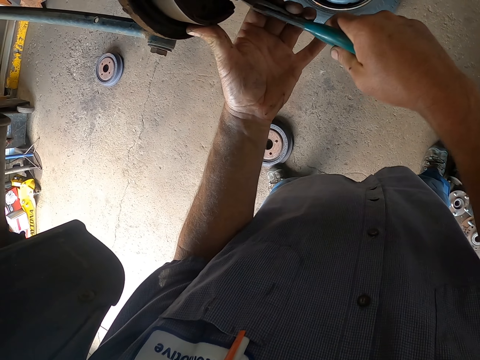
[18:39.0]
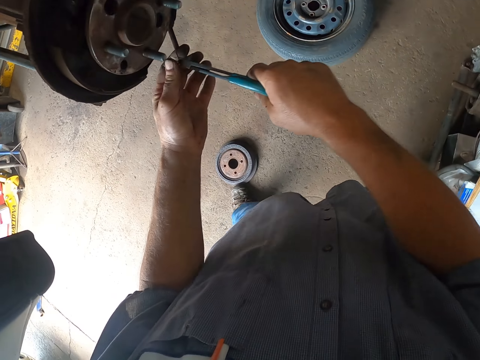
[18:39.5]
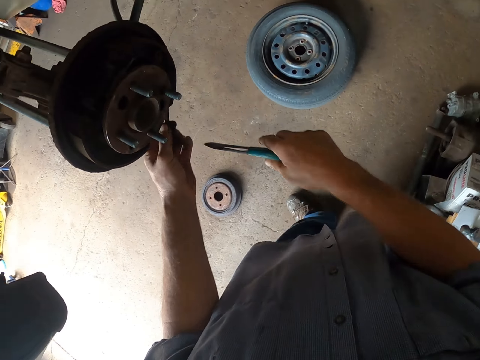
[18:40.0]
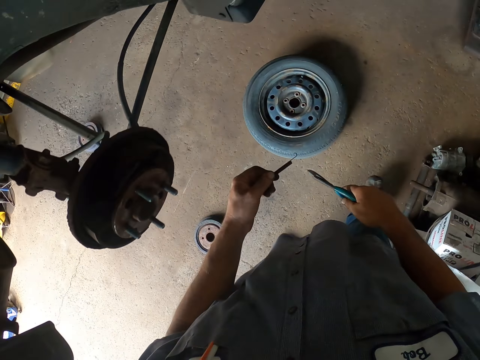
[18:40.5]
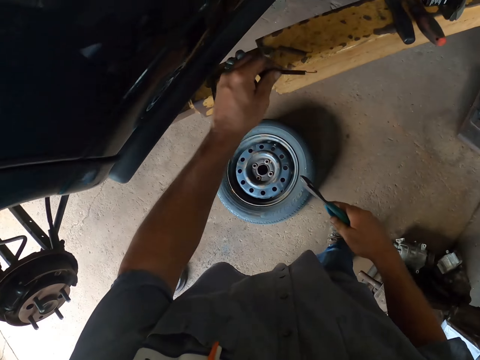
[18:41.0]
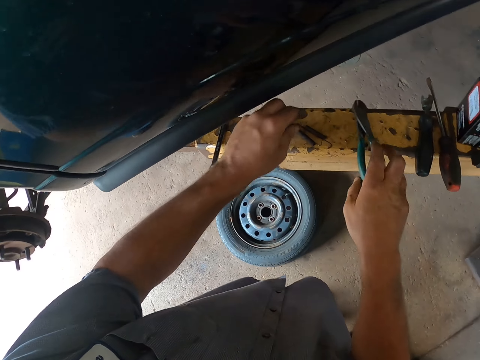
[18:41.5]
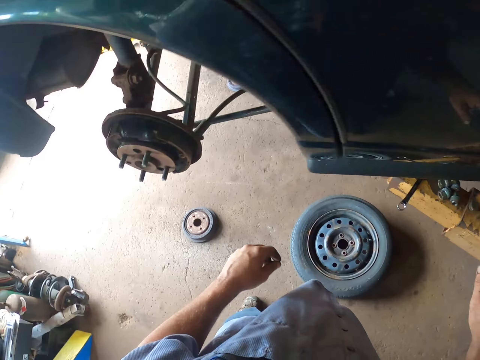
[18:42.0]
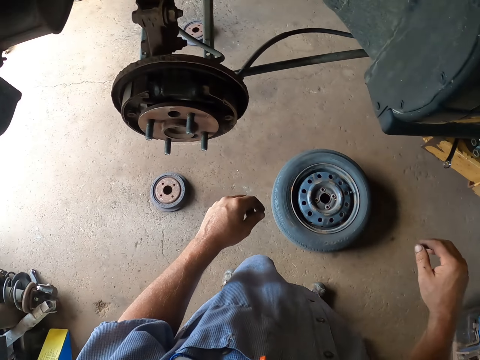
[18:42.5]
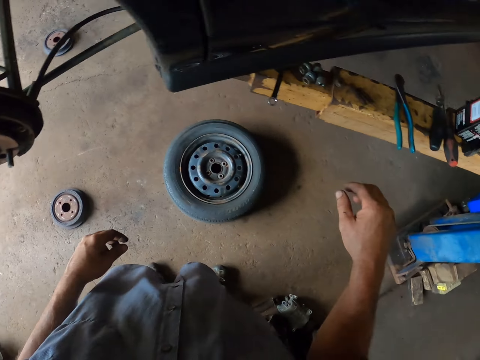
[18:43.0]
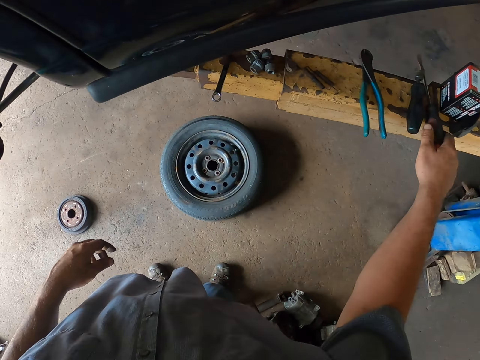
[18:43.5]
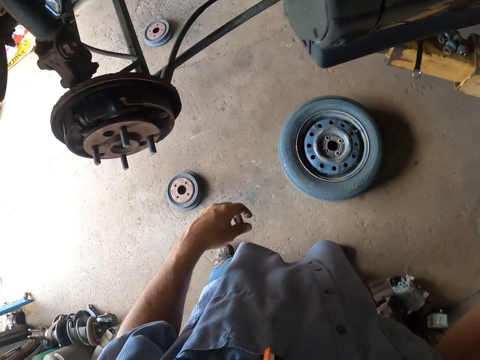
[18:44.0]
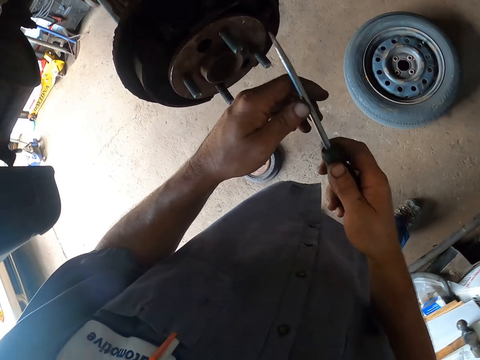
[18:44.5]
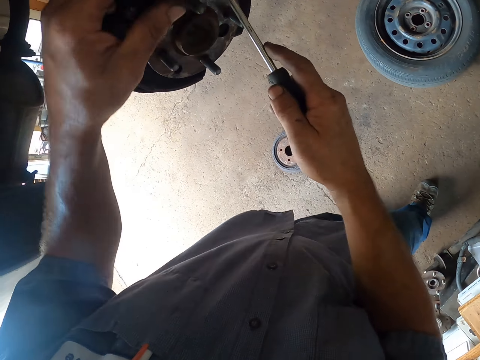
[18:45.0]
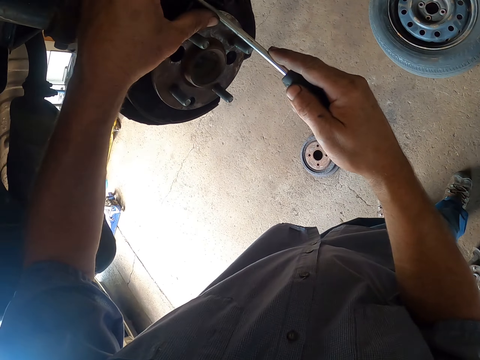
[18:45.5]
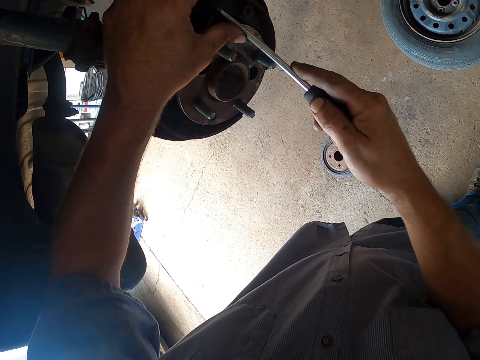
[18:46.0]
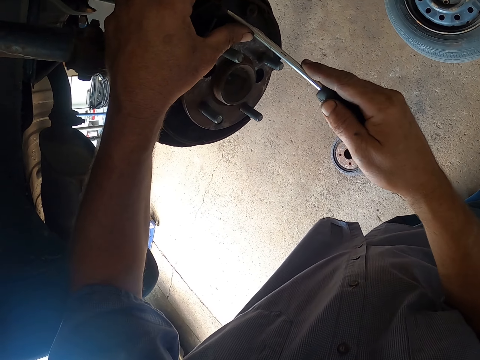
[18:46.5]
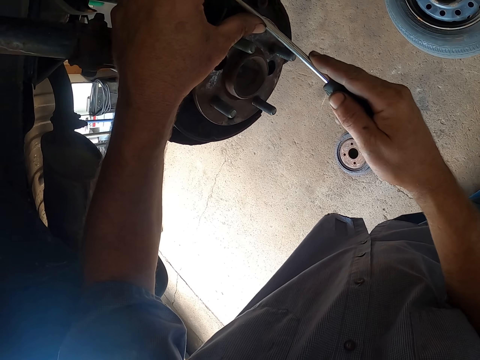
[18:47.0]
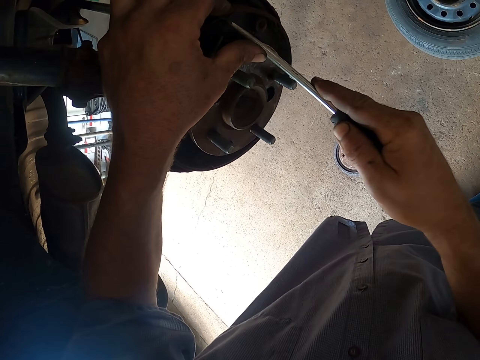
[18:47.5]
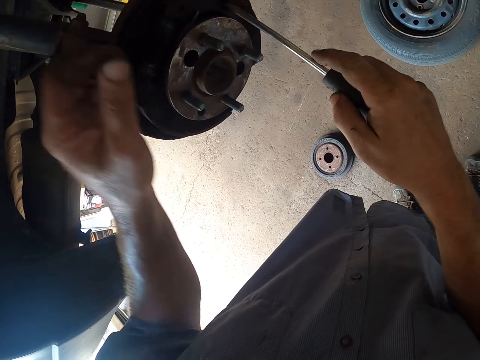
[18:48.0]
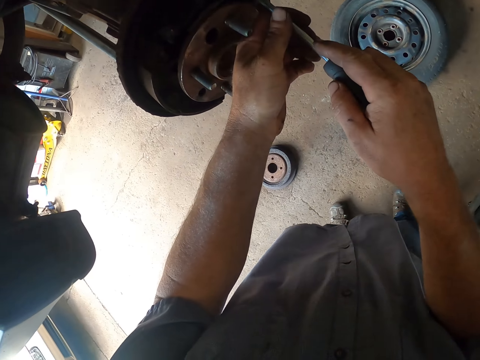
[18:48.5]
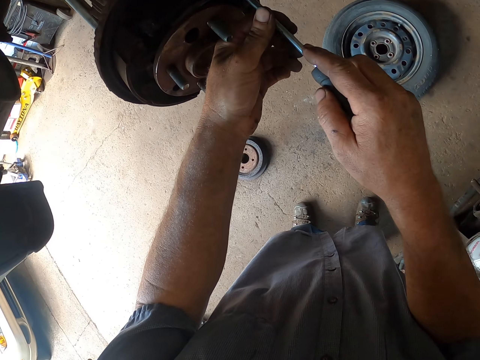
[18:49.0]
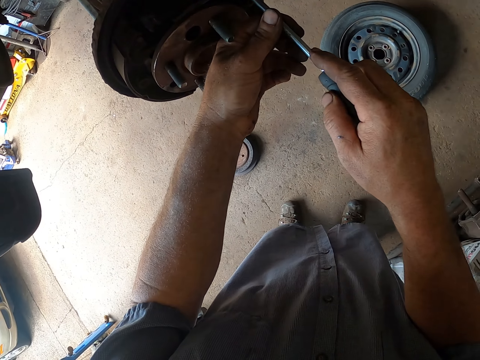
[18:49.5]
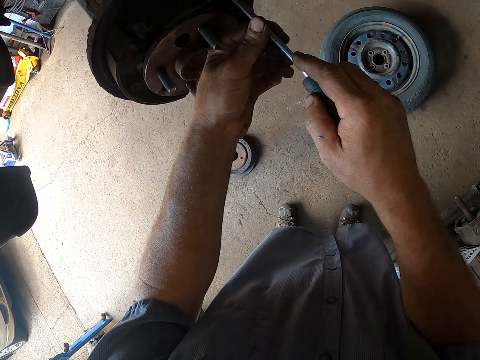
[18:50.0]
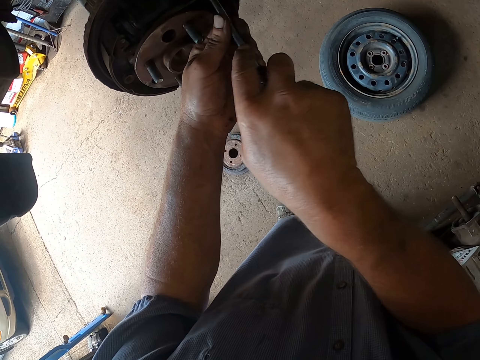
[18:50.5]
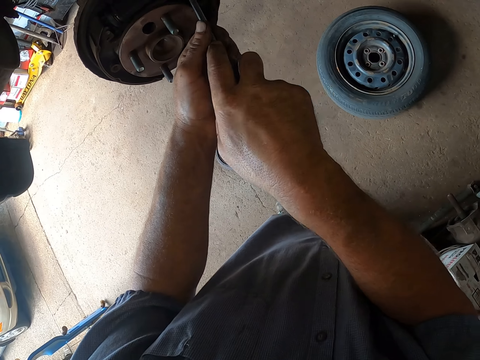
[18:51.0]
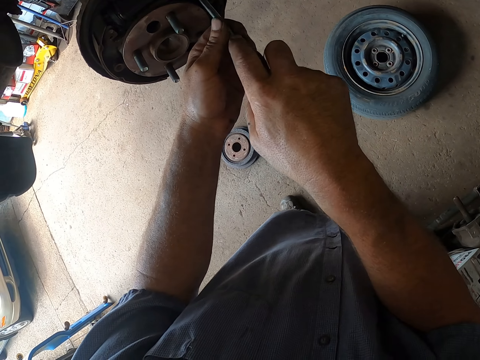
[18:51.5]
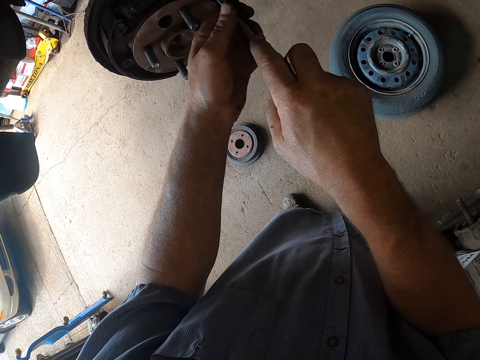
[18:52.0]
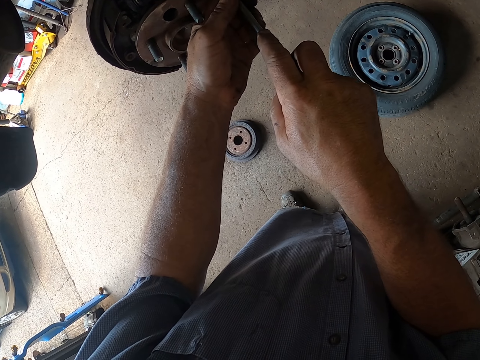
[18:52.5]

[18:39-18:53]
The camera wearer places the spring on the lift arm. They place the pliers on the lift arm. They place the bolt on the wooden rail. They pick the screwdriver from the lift arm. They repair the wheel hub with the screwdriver.

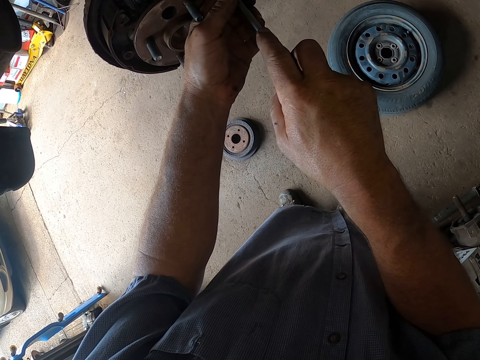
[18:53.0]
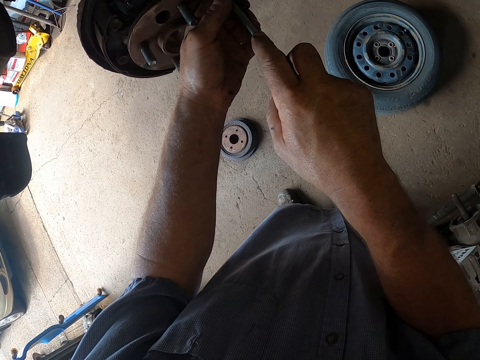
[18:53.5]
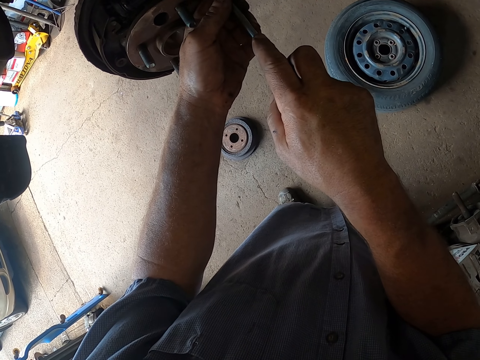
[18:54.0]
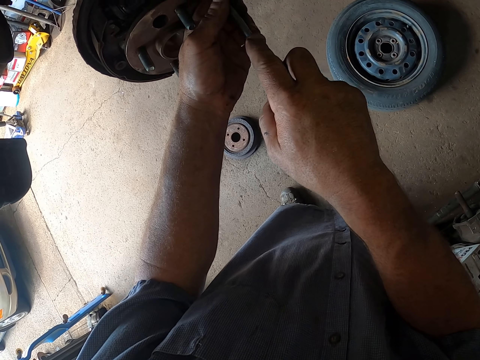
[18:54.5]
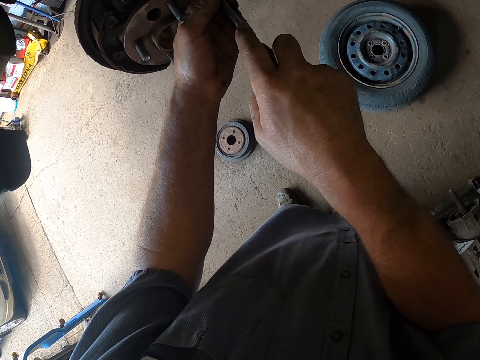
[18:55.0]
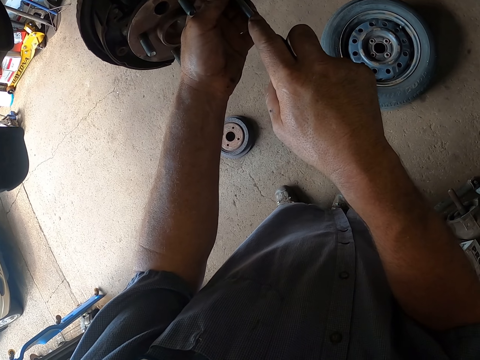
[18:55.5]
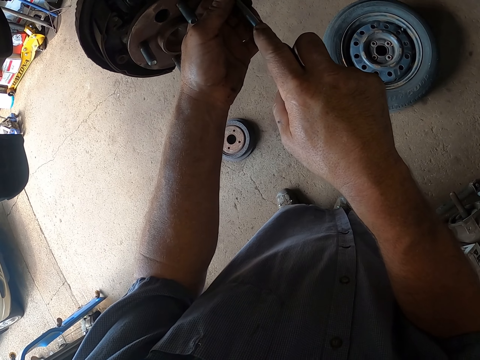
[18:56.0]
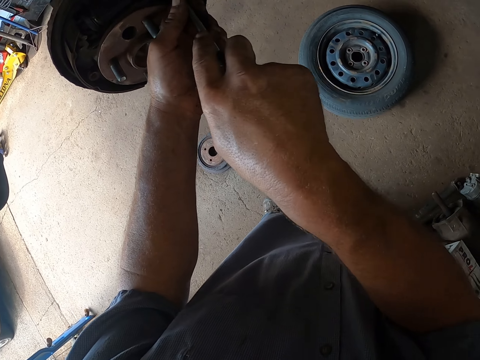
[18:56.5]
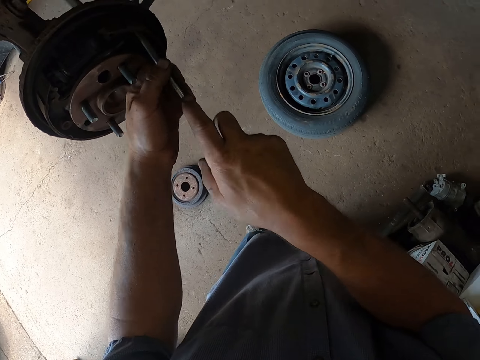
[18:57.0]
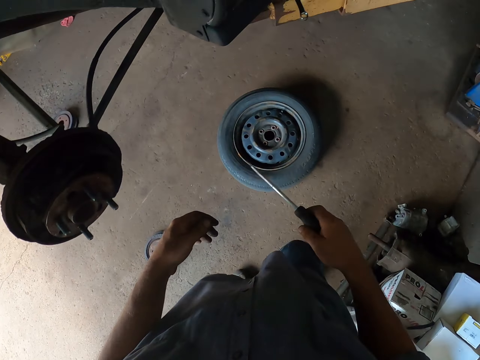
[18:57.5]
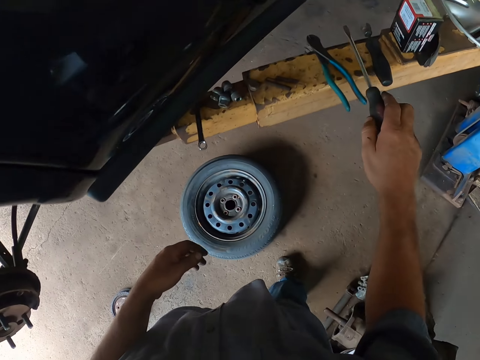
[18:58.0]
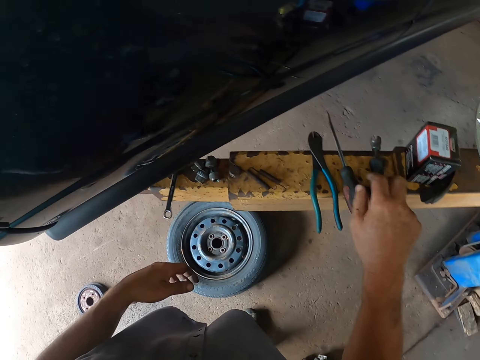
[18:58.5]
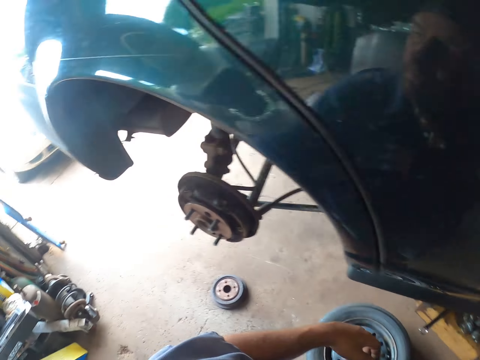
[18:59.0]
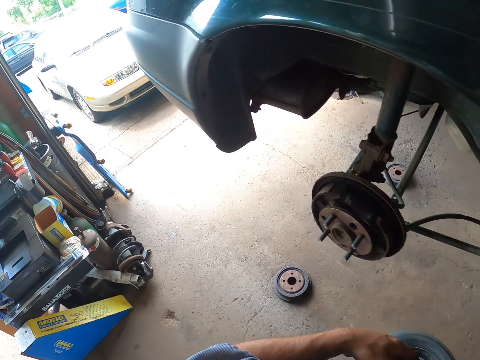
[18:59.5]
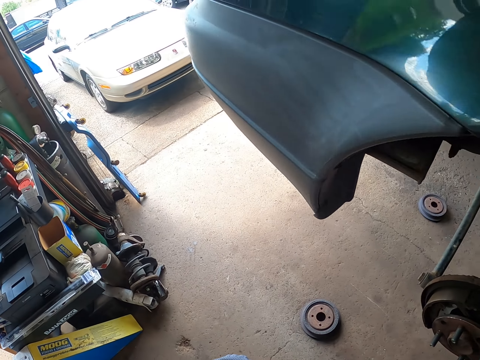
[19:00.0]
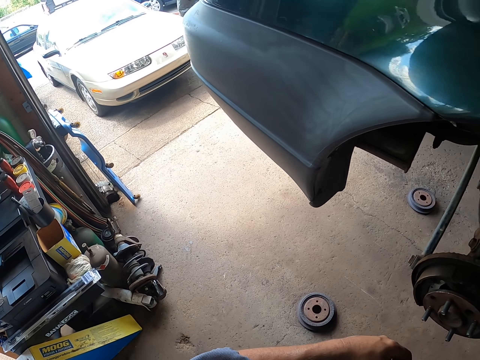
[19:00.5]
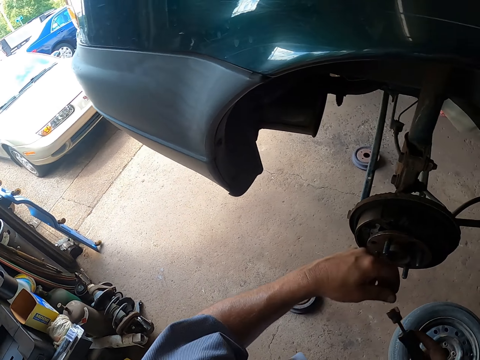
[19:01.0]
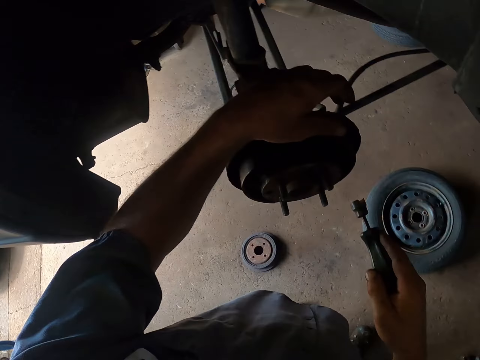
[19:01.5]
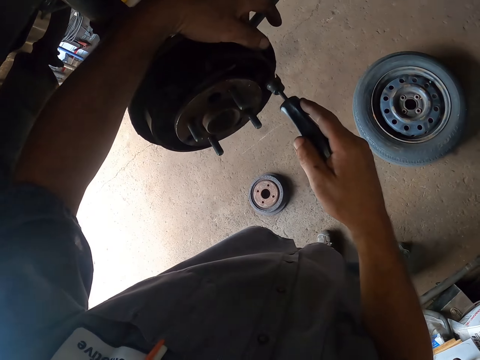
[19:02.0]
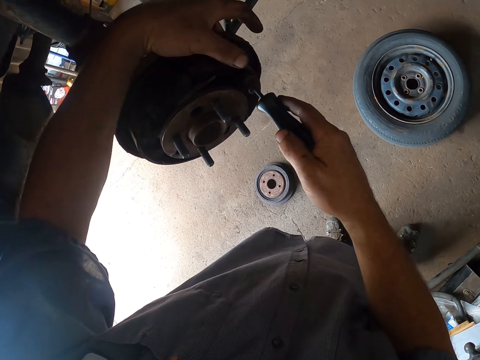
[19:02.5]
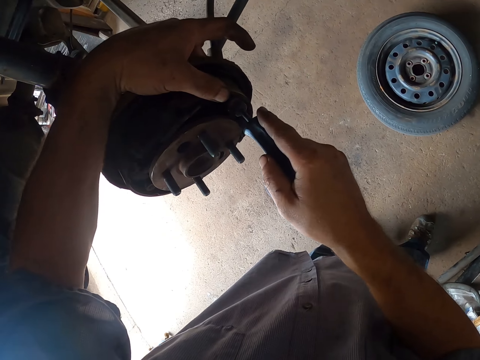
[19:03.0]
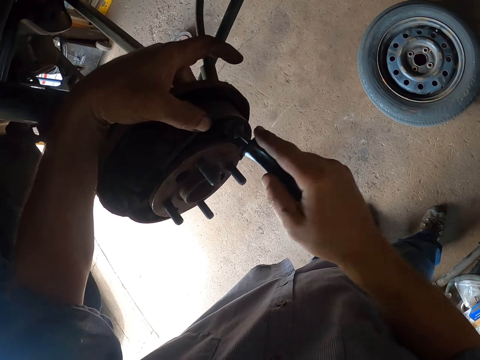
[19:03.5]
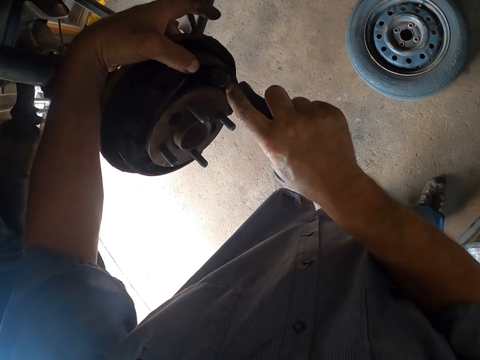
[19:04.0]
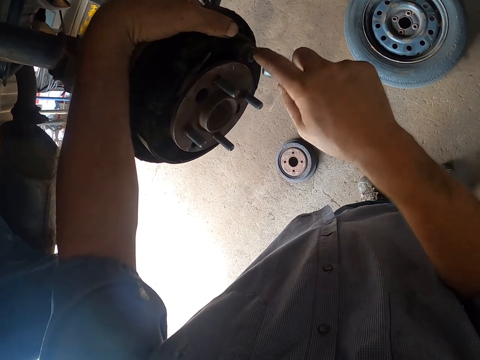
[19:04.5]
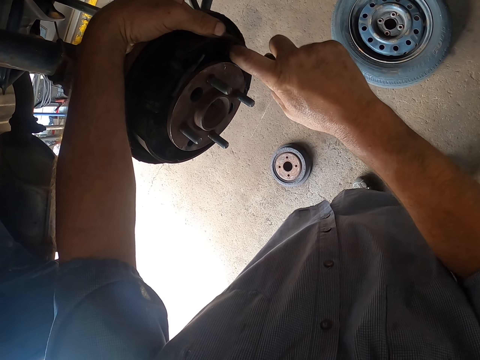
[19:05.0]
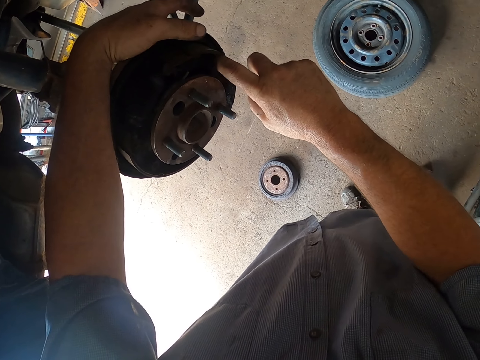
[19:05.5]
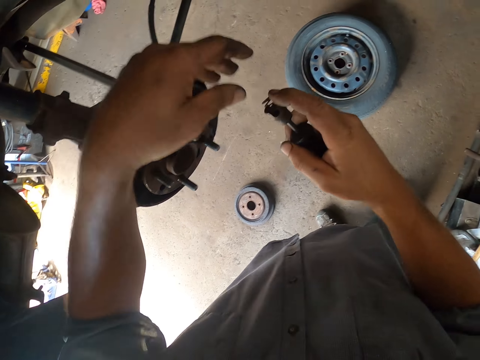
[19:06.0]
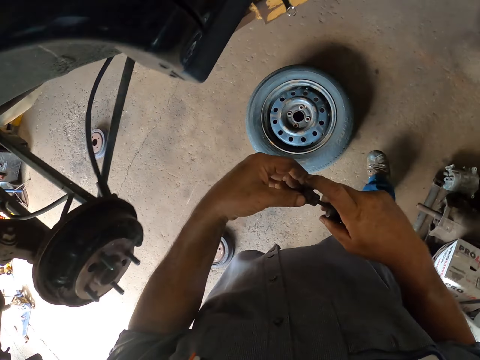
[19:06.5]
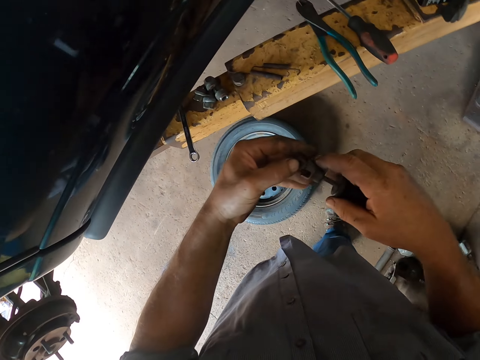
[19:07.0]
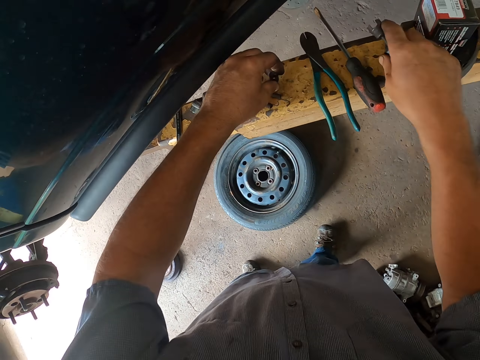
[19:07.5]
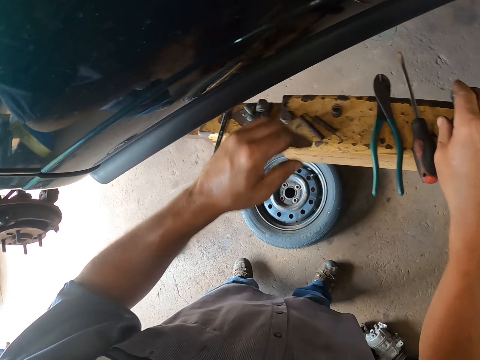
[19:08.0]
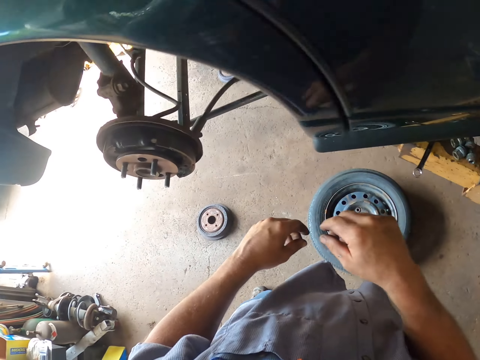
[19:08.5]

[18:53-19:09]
The camera wearer places the screwdriver on the lift arm. They pick a bolt remover from the lift arm. They remove a bolt with the bolt remover. They repair the wheel hub. They remove the bolt from the bolt remover, place the bolt on the lift arm and place the bolt remover on the lift arm. They remove a brake part.
